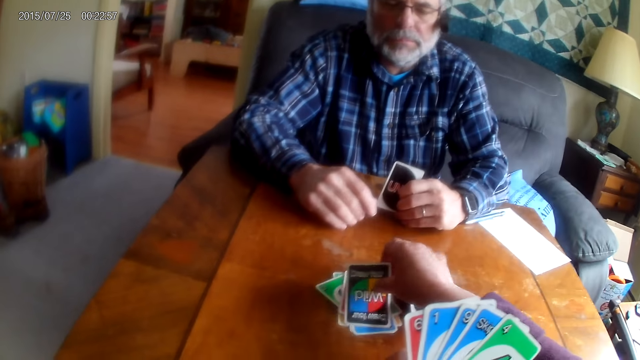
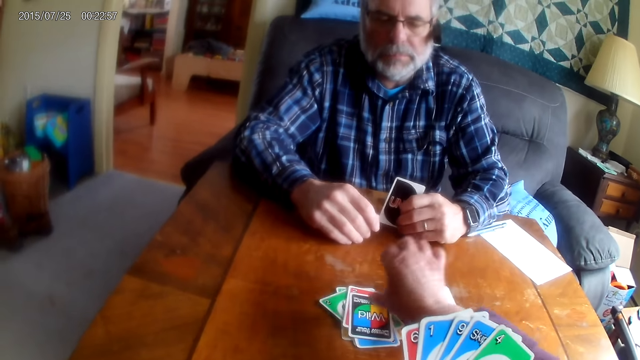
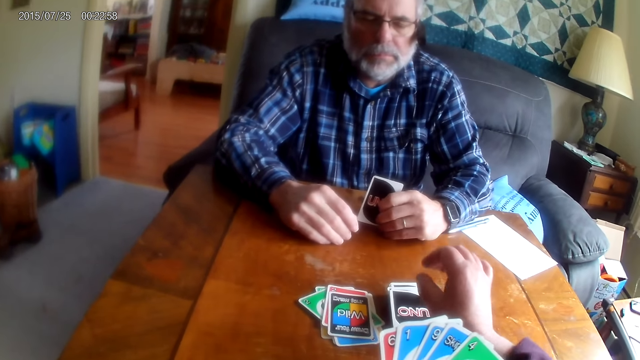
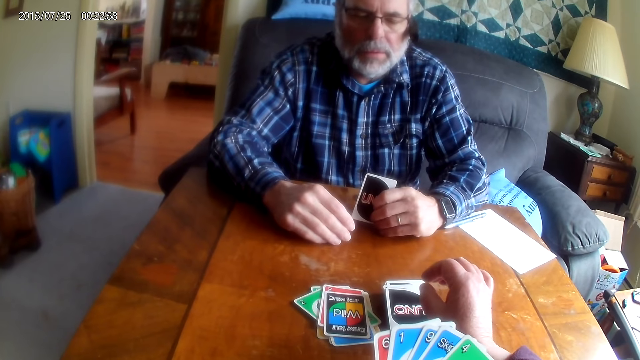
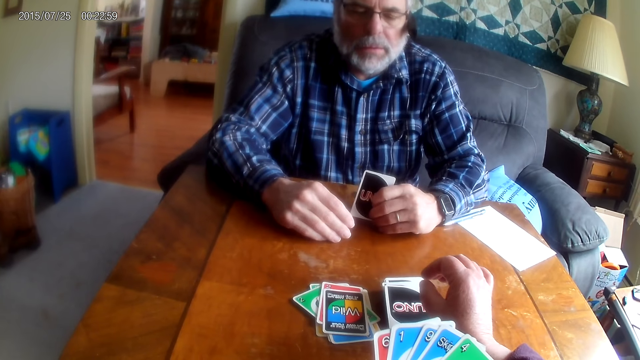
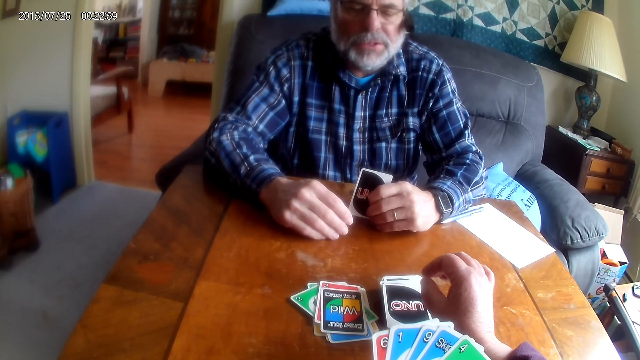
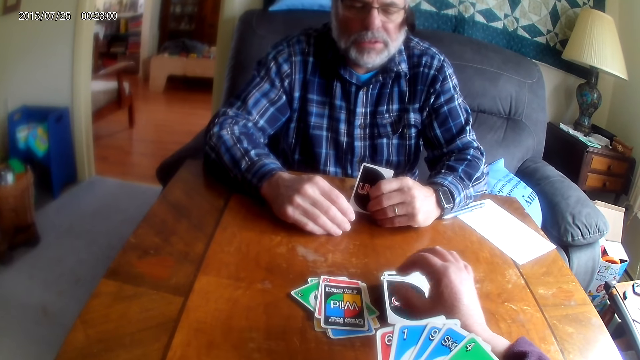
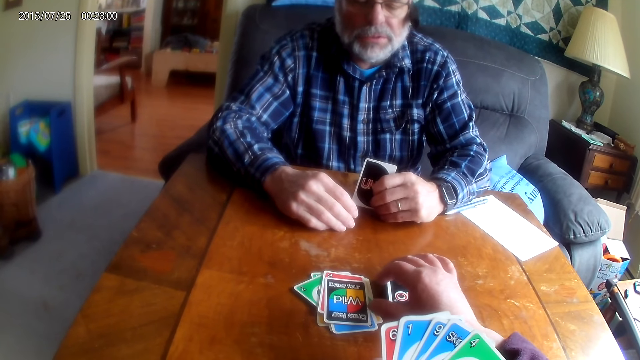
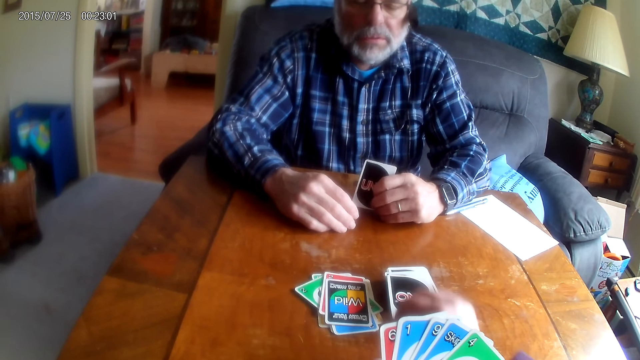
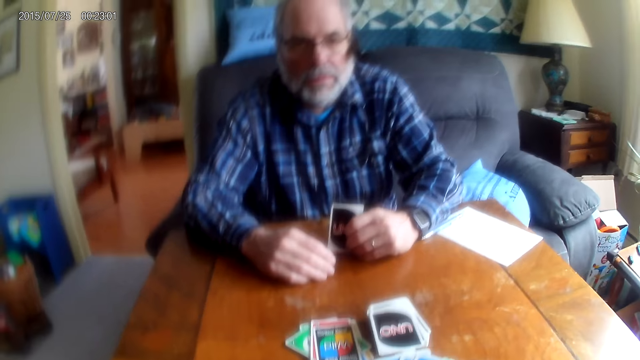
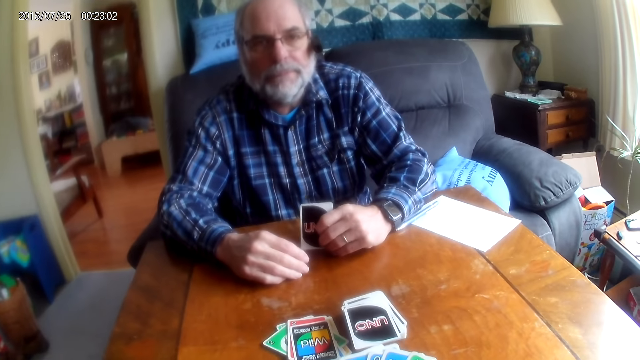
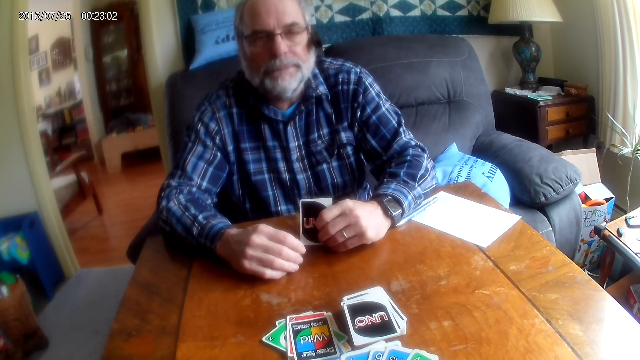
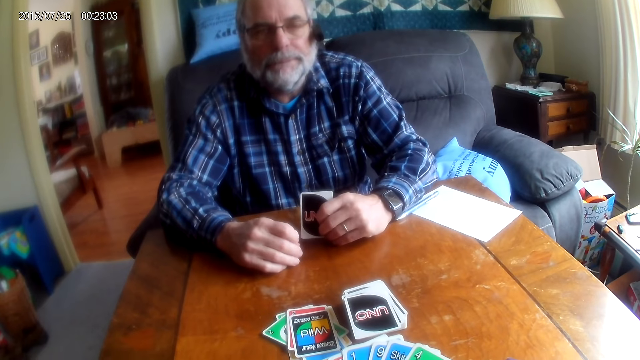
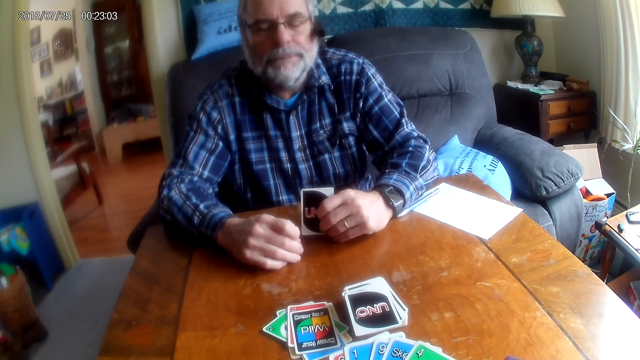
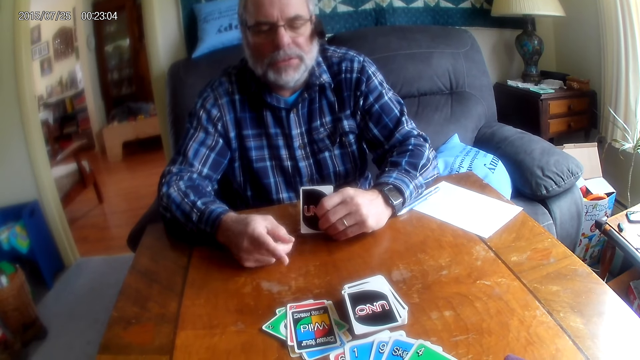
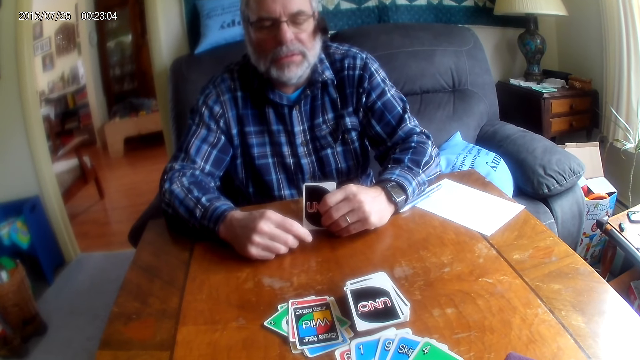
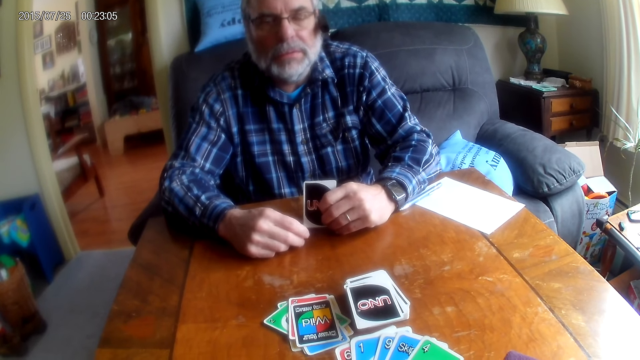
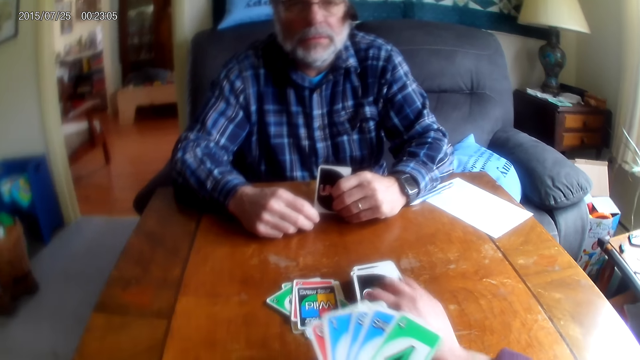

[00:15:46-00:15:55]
A man moves the cards. The camera wearer places an uno card on the table. The man talks to a woman.

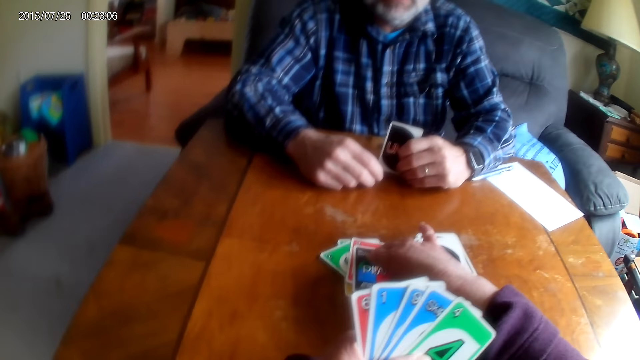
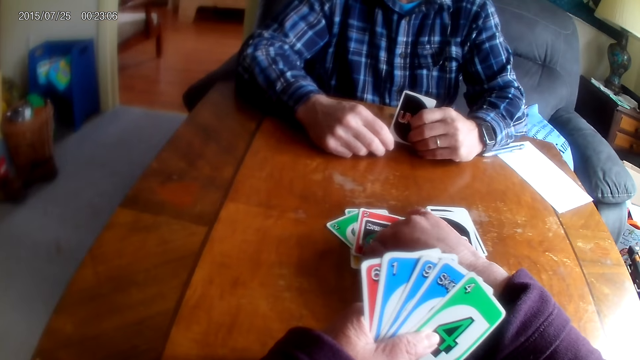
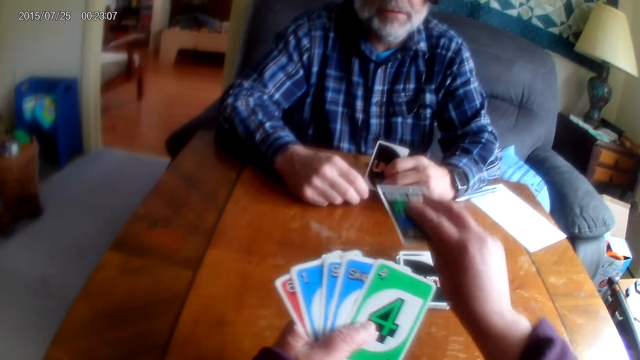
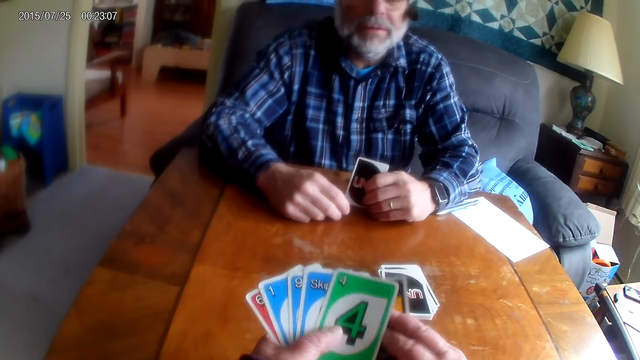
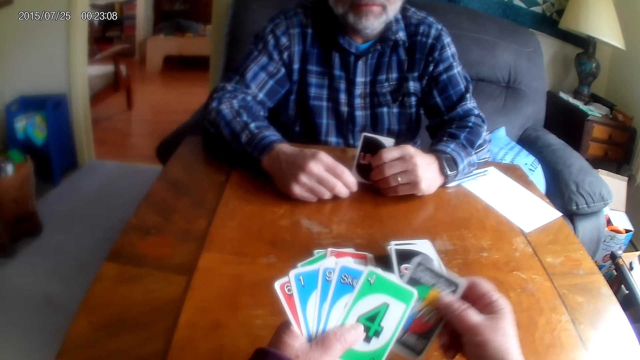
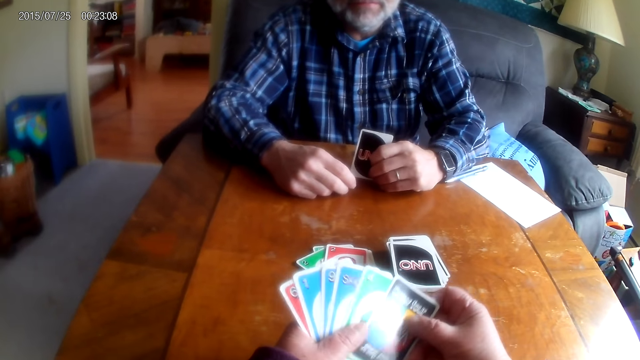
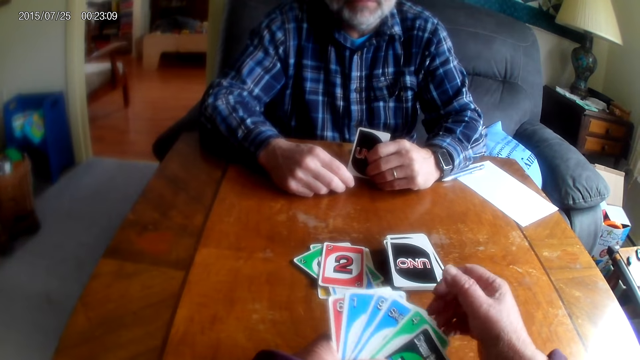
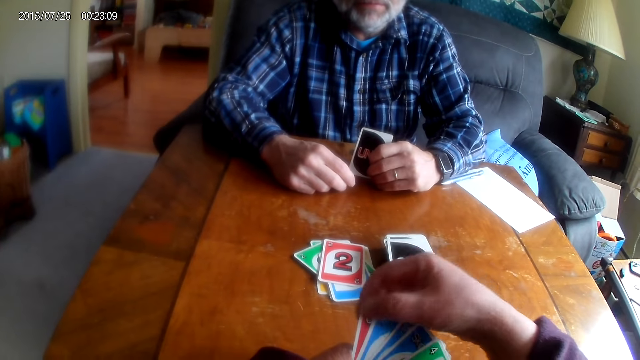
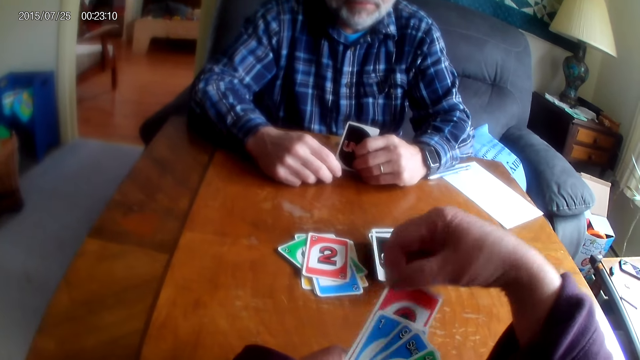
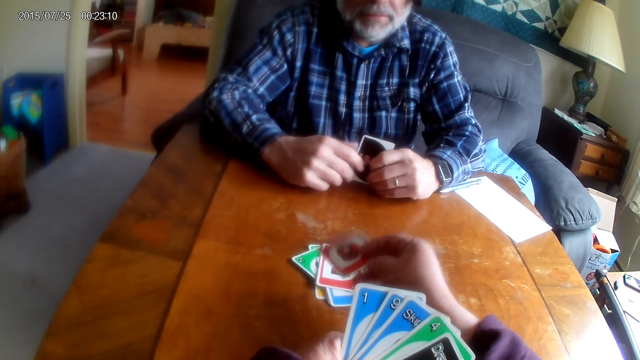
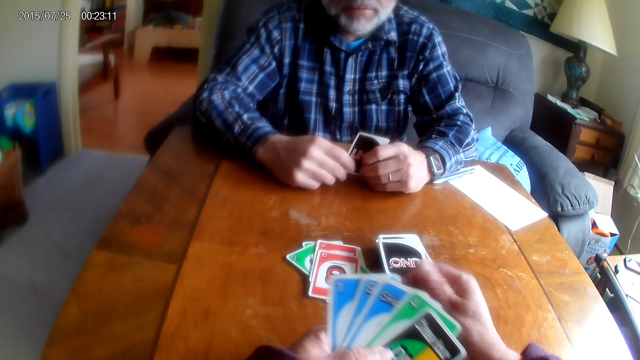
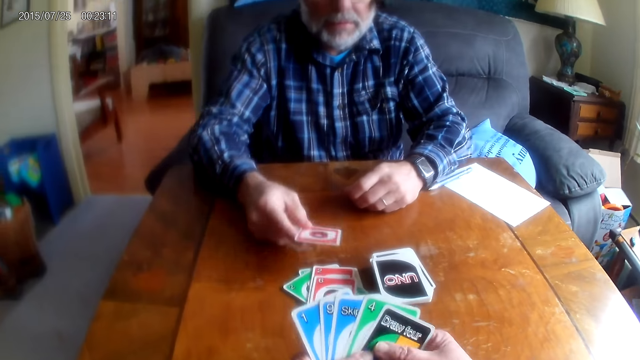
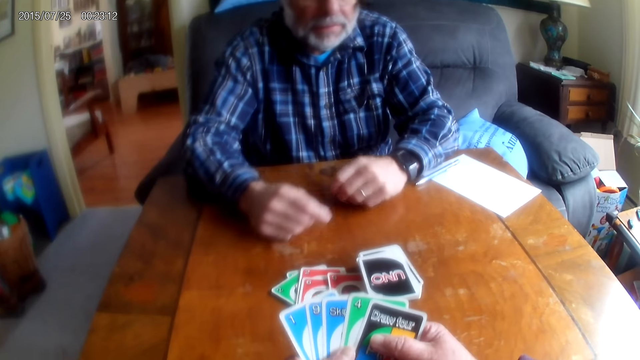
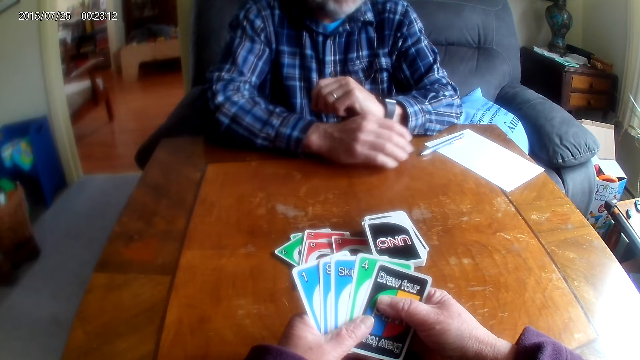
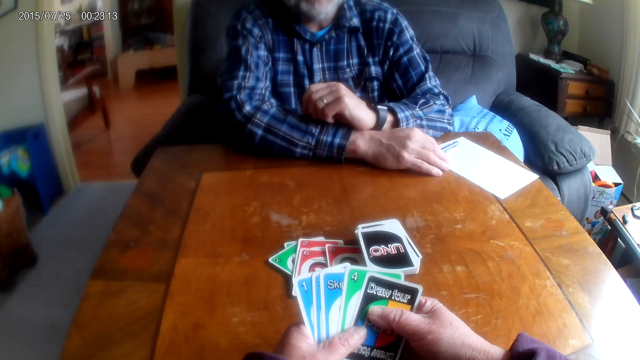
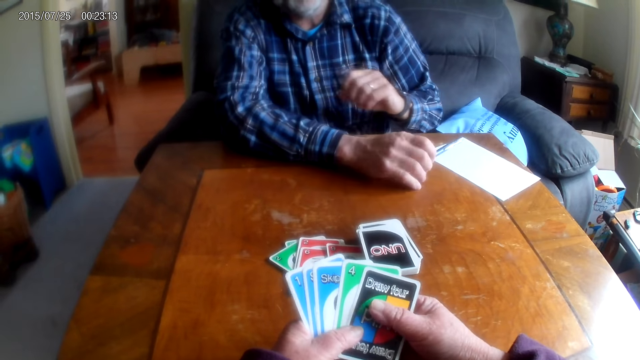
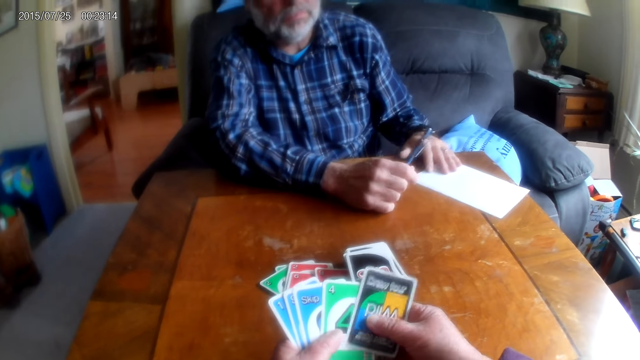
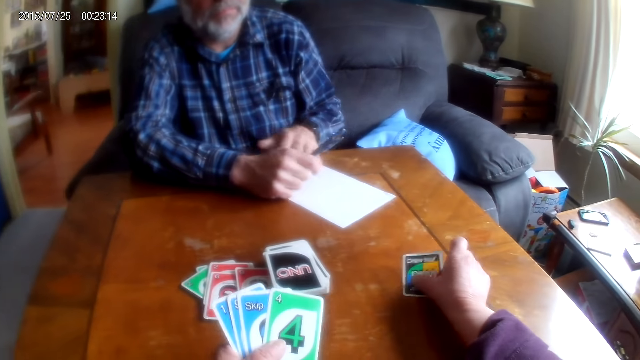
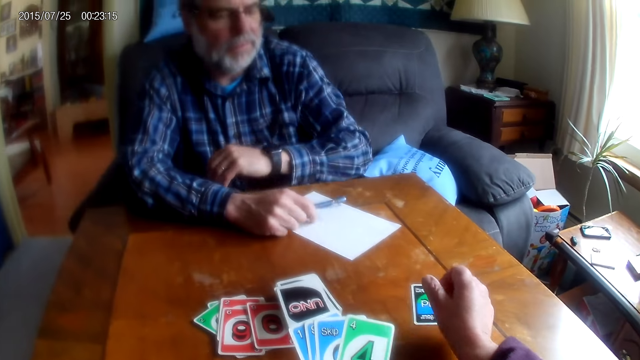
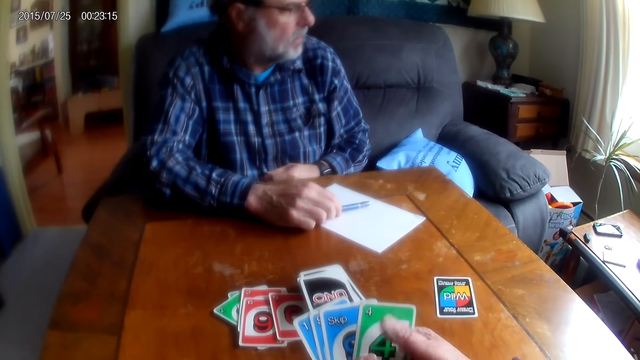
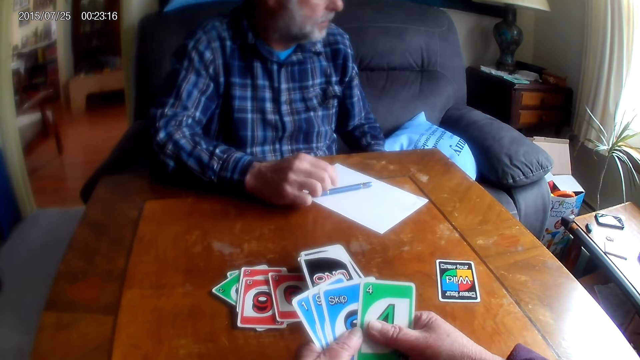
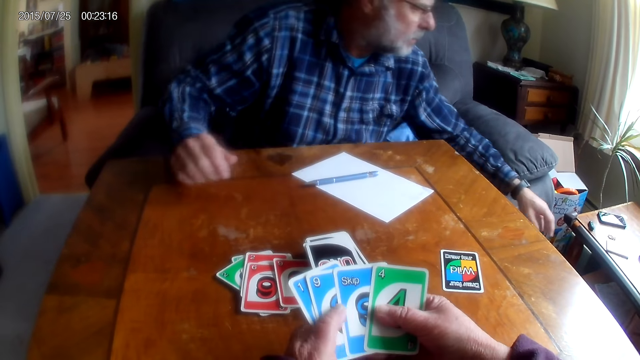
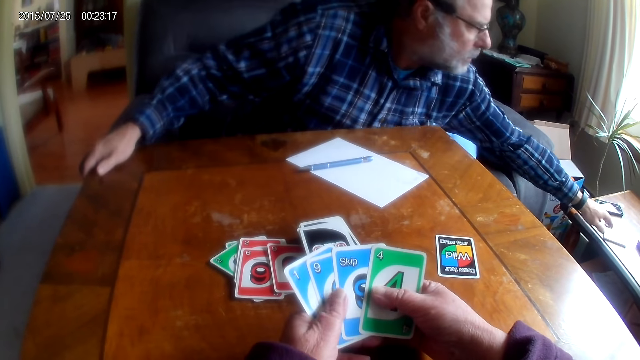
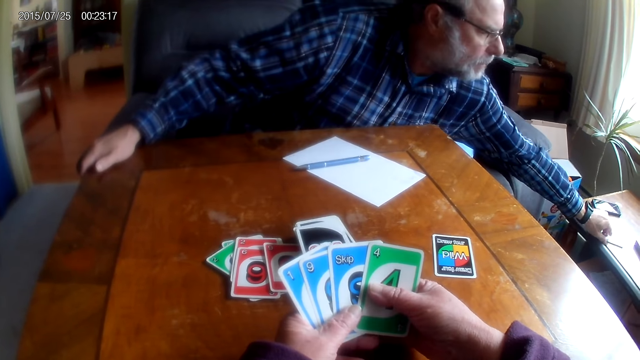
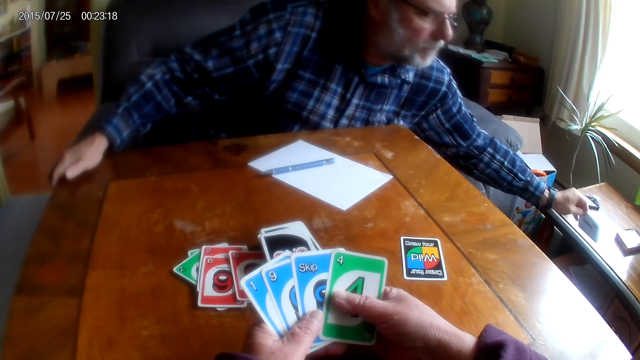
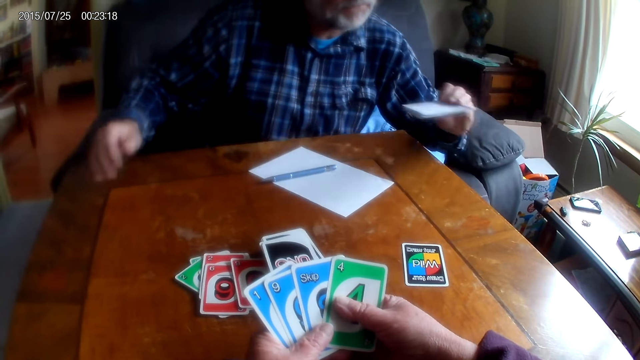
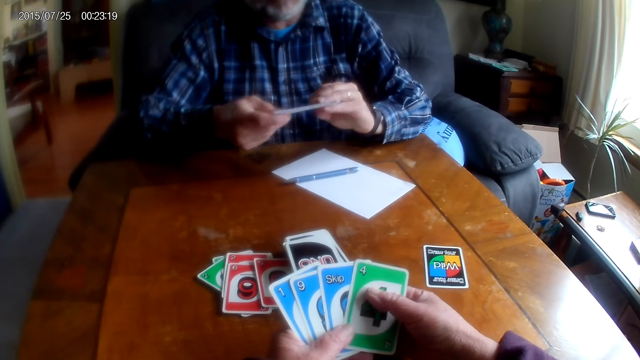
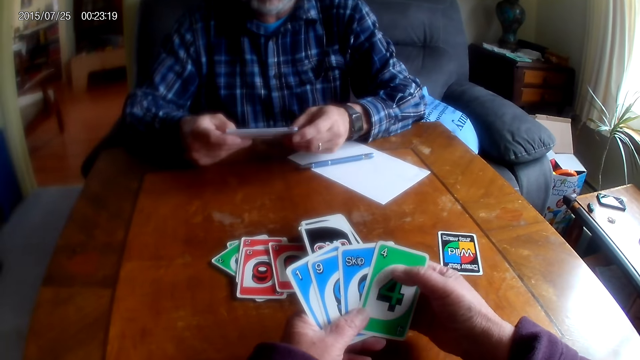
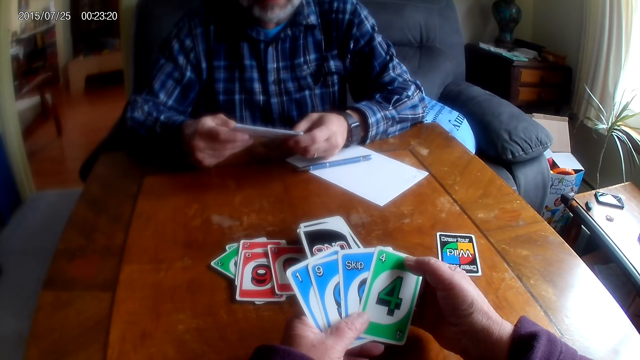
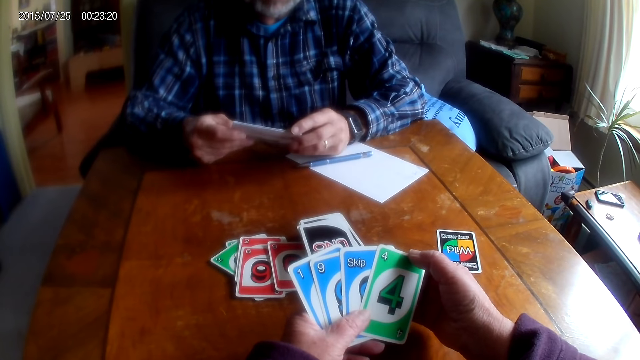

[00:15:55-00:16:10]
The camera wearer picks a card. They put a card on the table. They place an uno card on the table. A man puts a card on the table. The man picks a pen. The camera wearer talks to the man. They put a card on the table. The man picks a paper. The man puts the pen on the table. The man picks the instruction paper.
